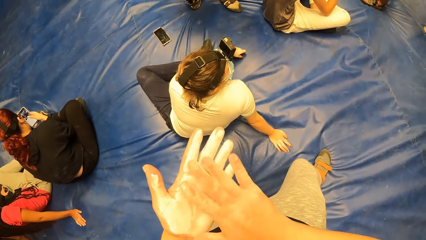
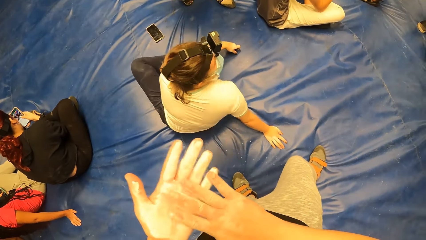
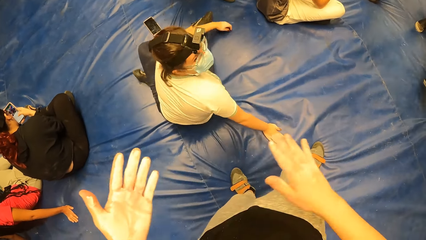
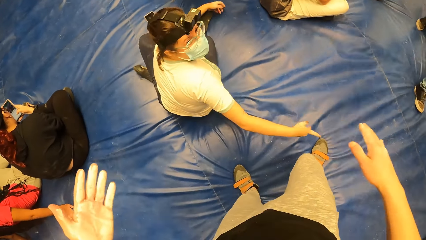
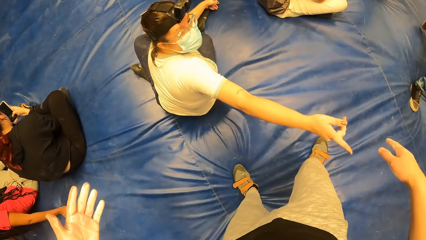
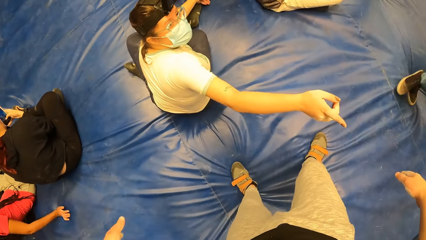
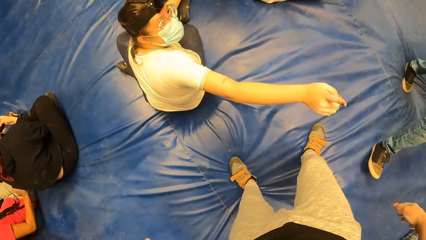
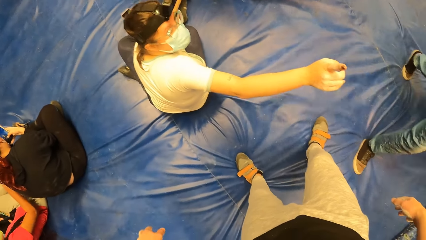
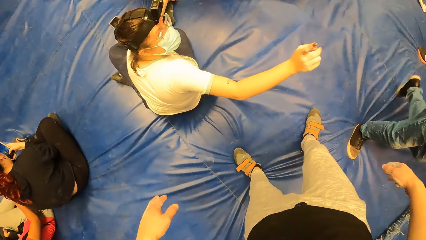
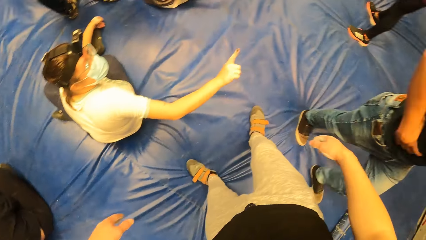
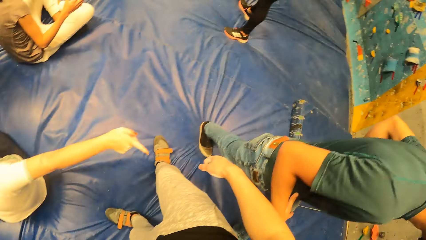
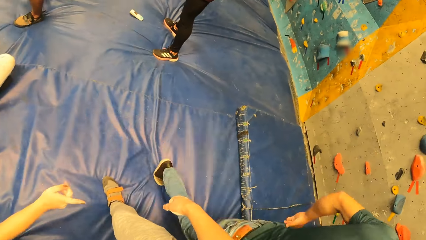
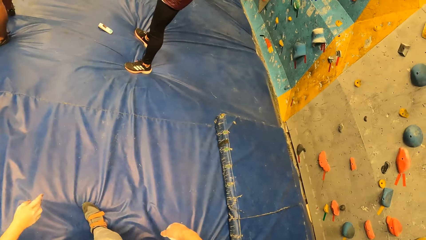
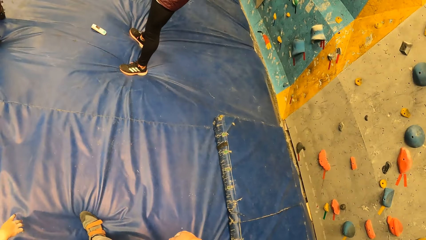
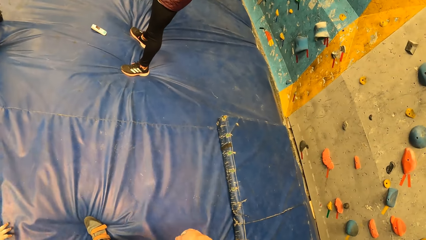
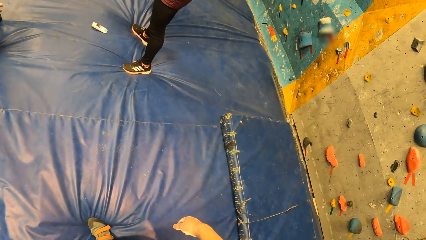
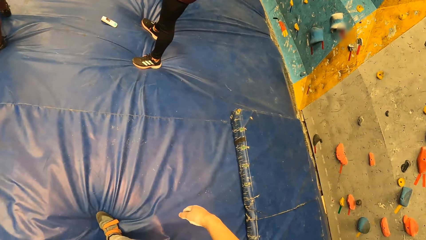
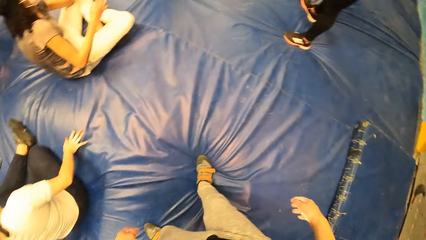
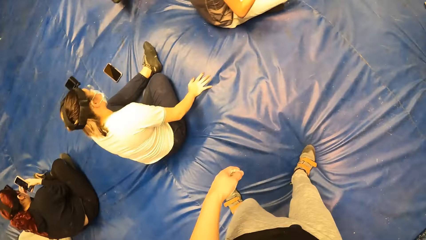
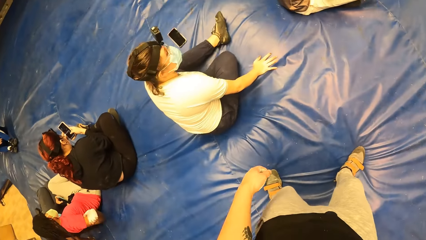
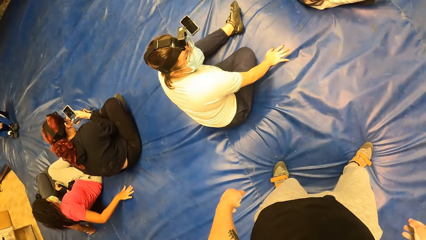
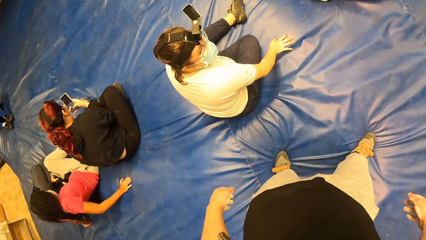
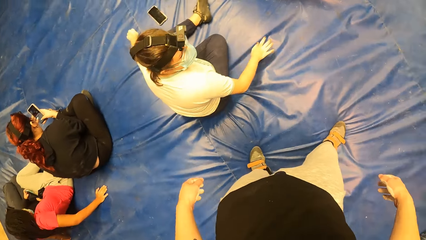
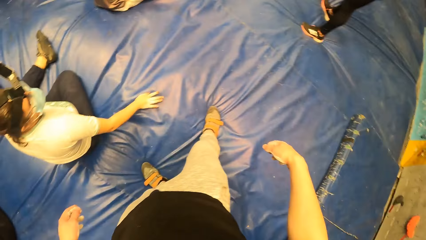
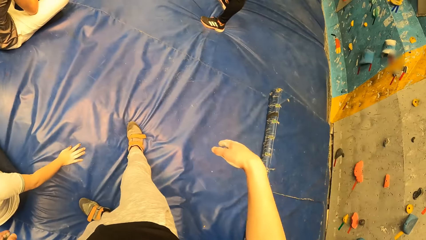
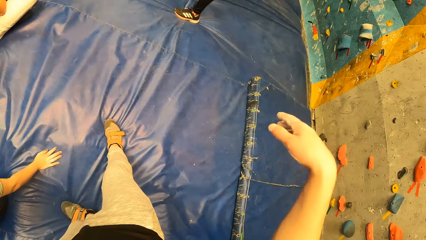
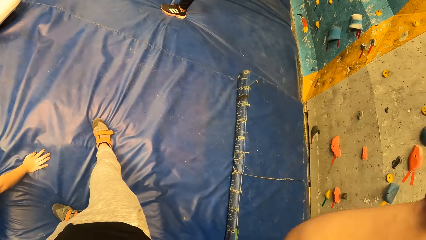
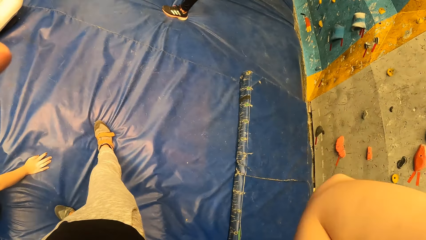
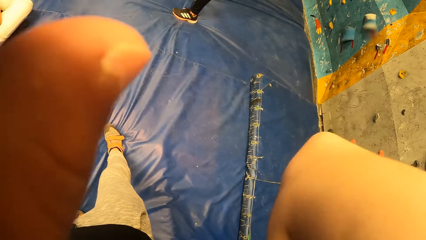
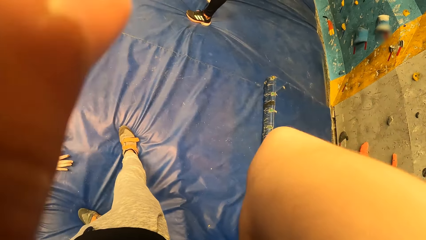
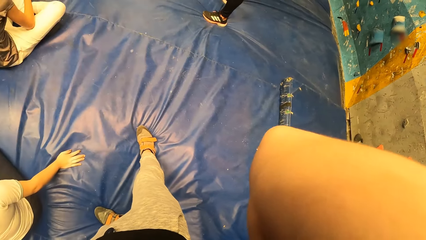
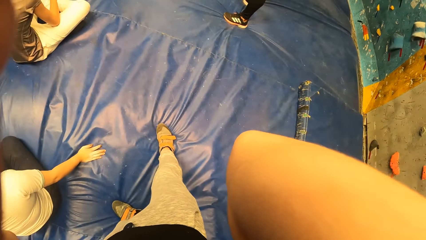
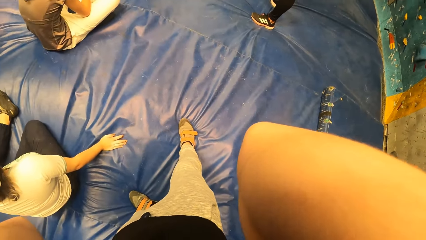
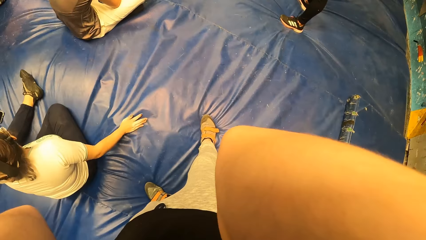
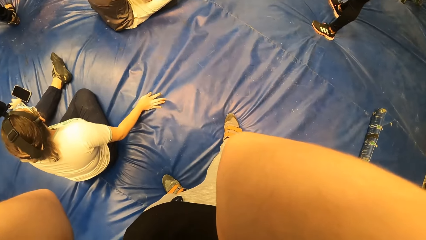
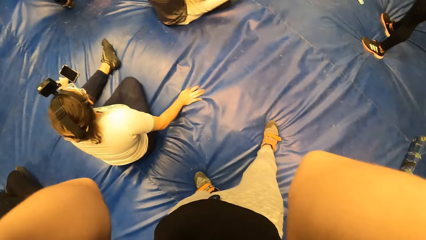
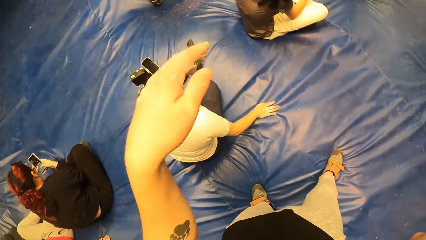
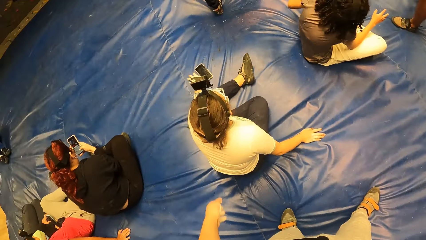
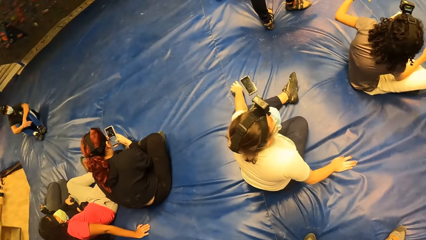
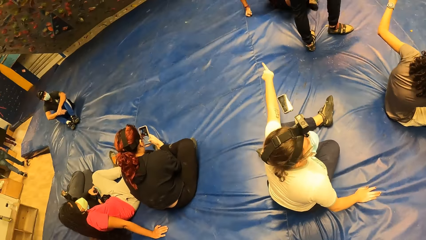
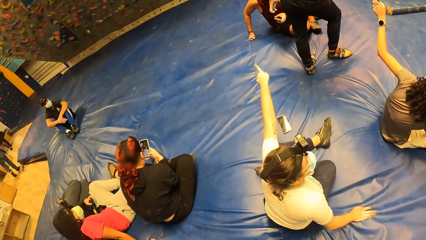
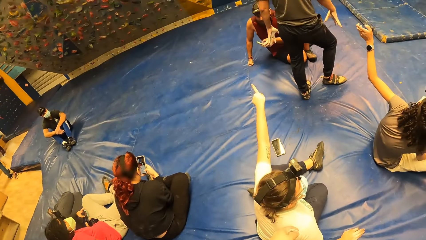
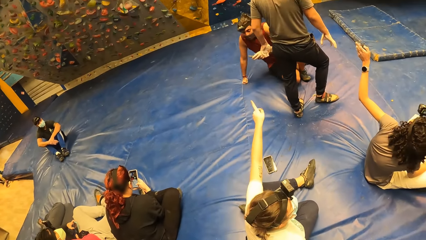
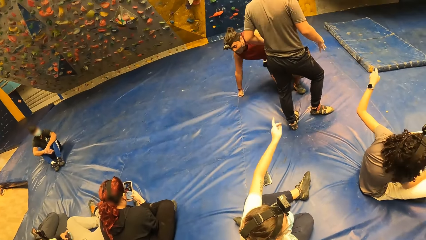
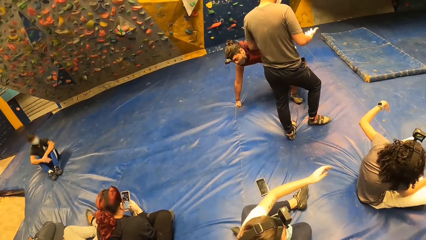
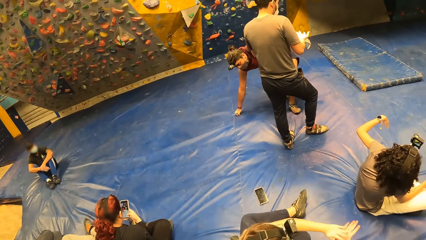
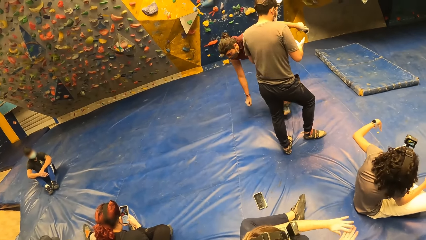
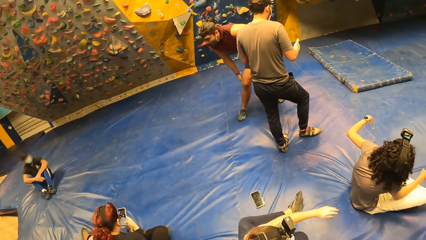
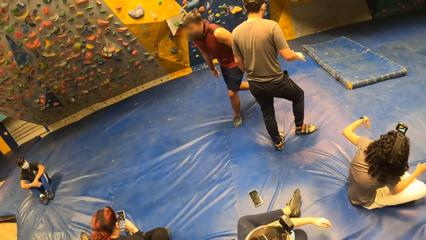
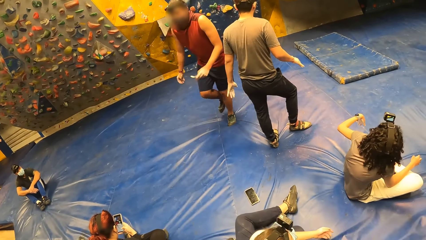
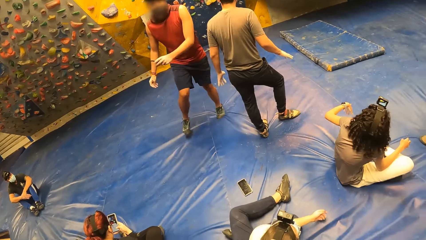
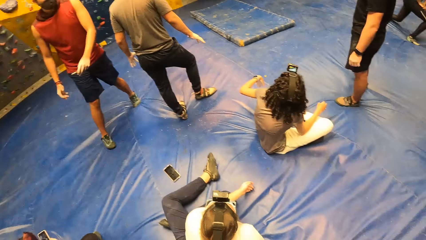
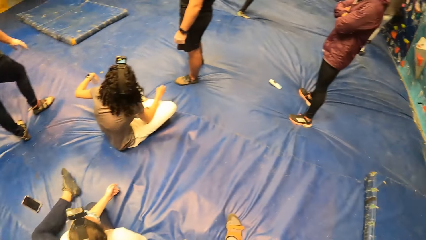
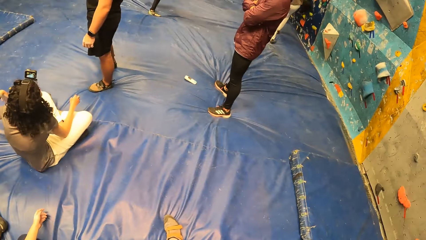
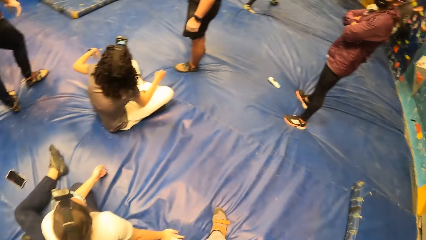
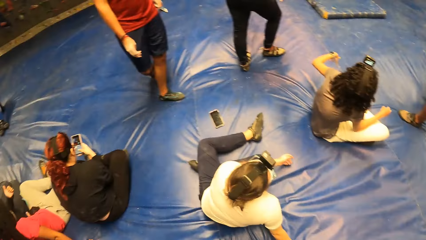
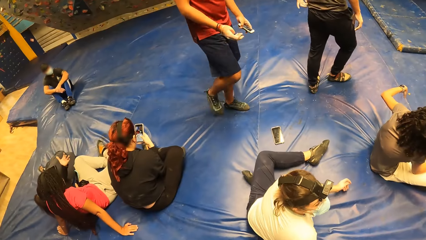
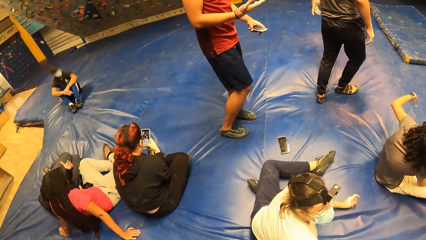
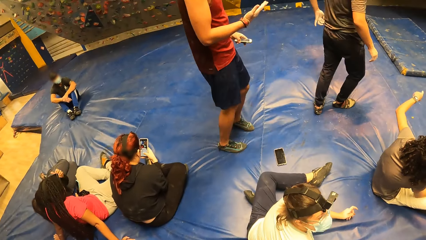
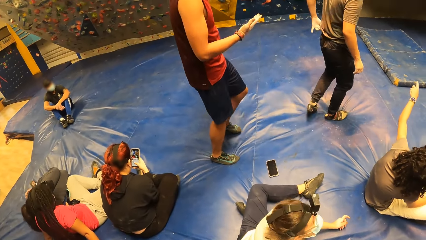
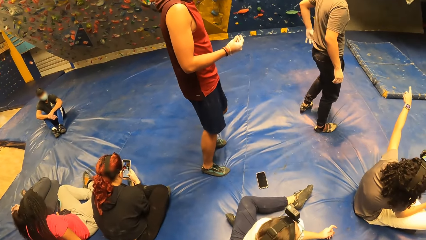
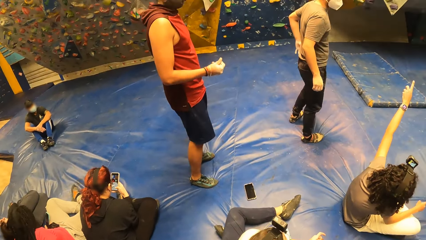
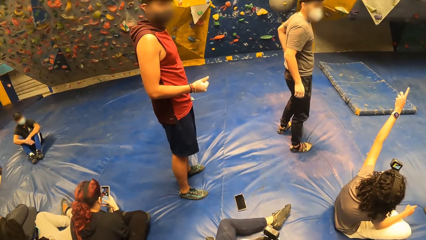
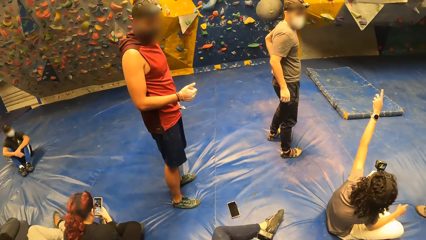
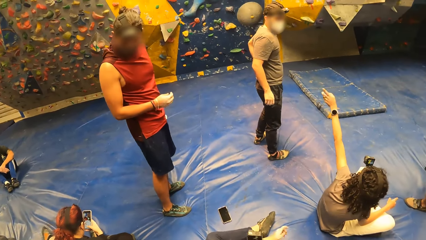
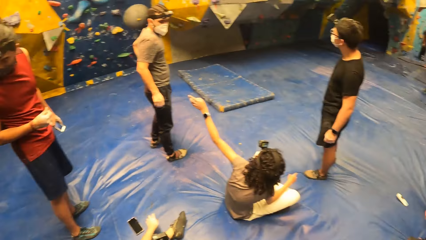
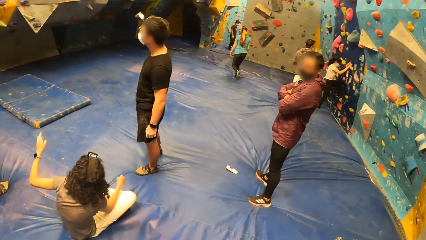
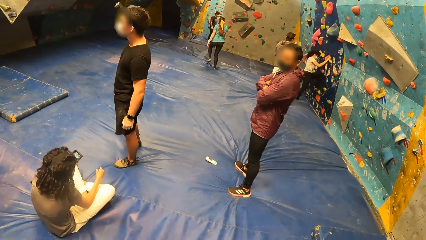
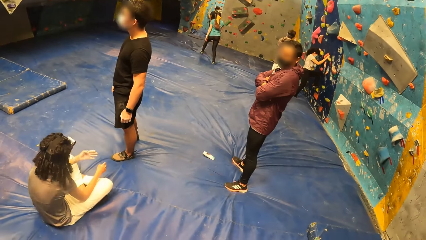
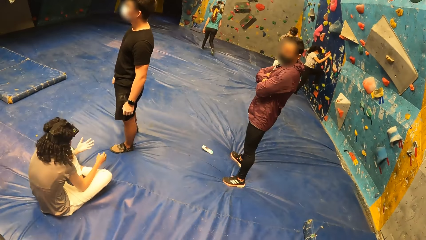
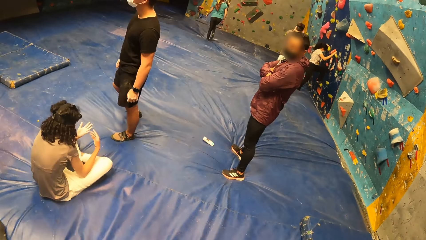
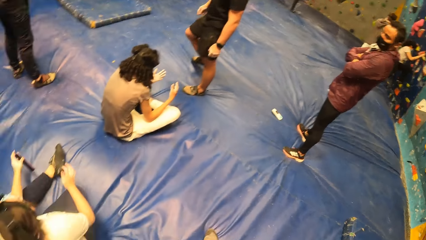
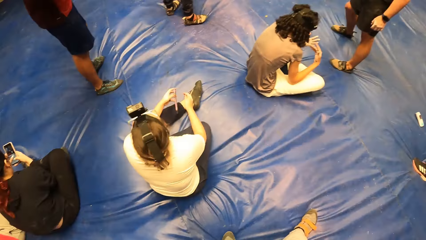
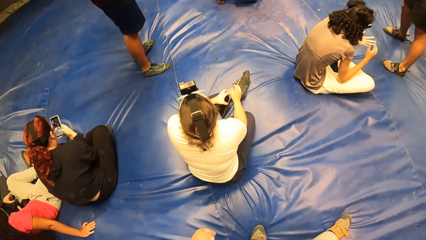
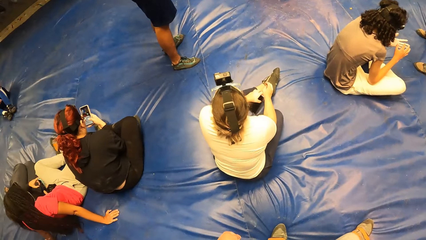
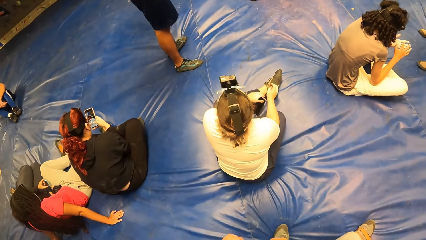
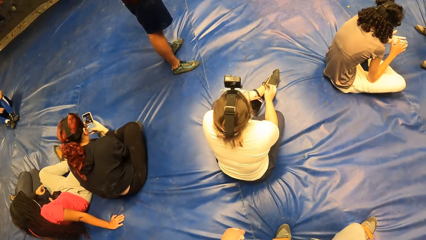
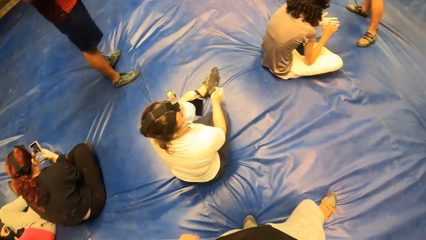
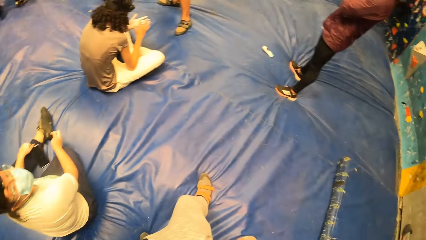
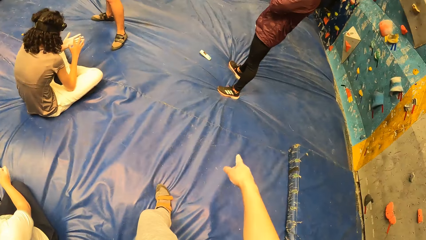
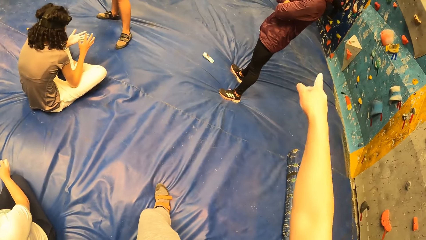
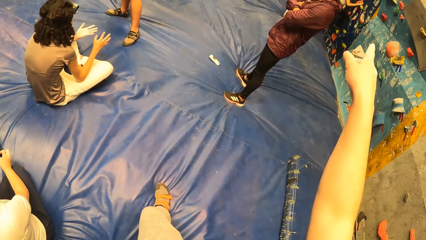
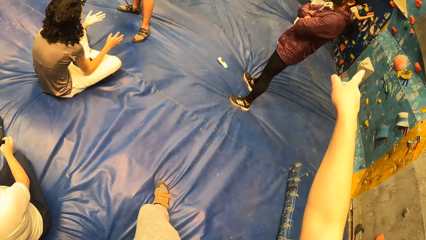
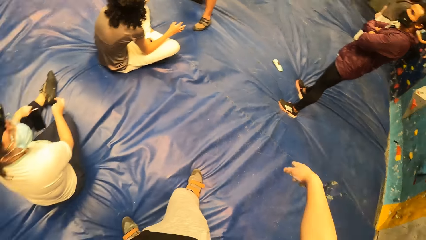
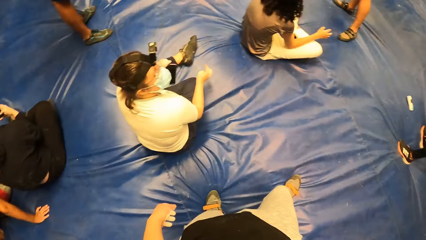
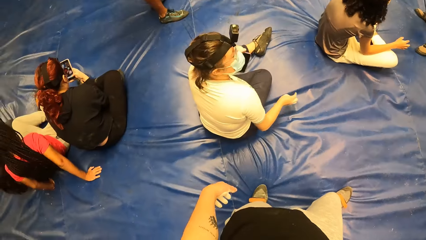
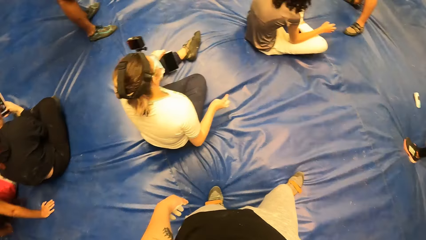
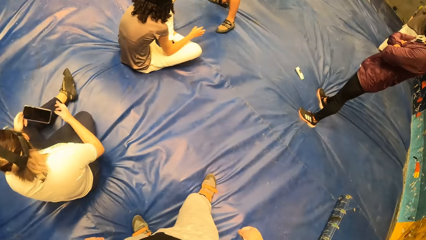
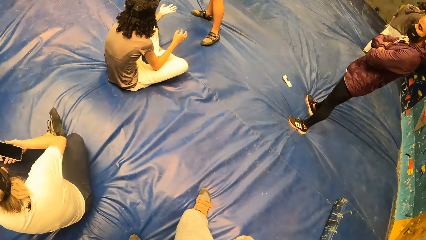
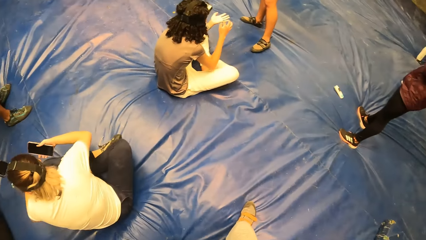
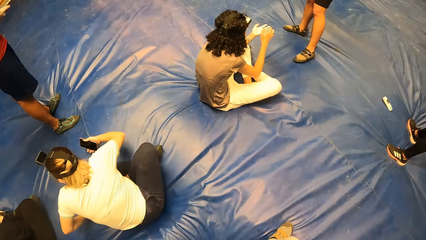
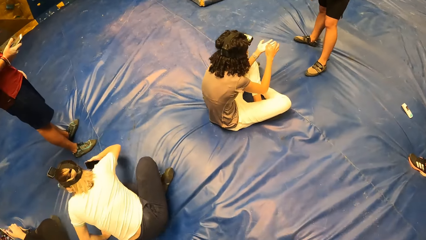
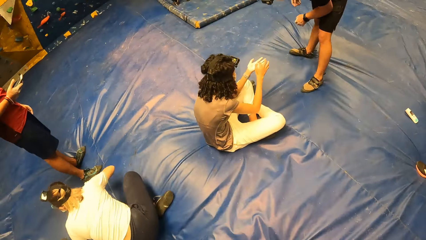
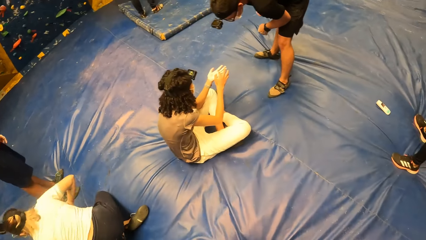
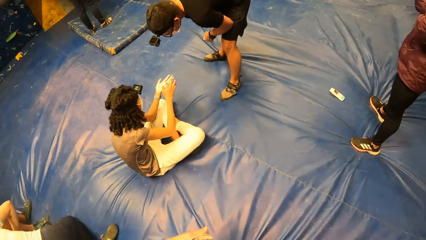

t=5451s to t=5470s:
The camera wearer drops their hands. A person points at the camera wearer. The camera wearer looks around. They raise their hands. They look around. They drop their left hand. They look around. The person points at the wall. Another person stands up. The camera wearer looks around. Another person points at the wall. The camera wearer looks around. They point at the wall with their right hand. They look around. They look at the first person.
